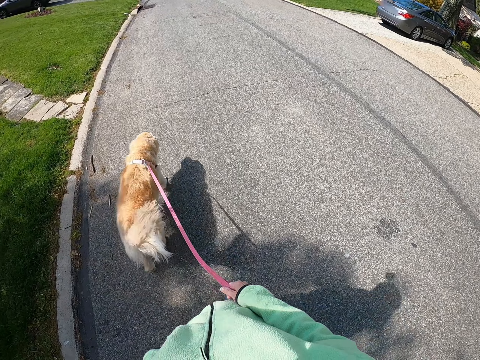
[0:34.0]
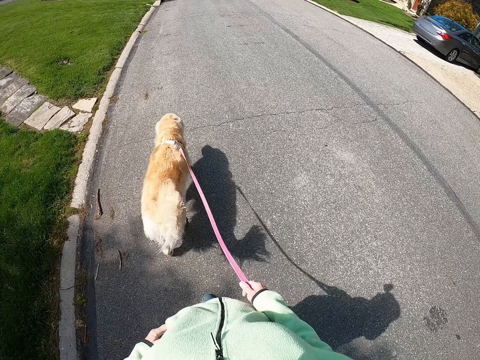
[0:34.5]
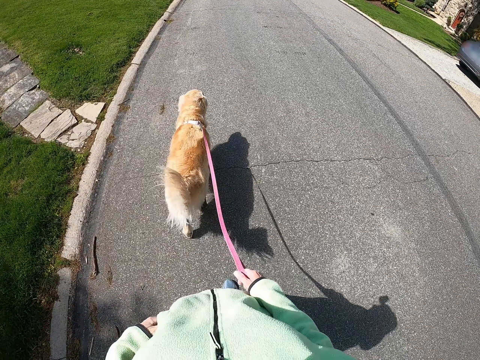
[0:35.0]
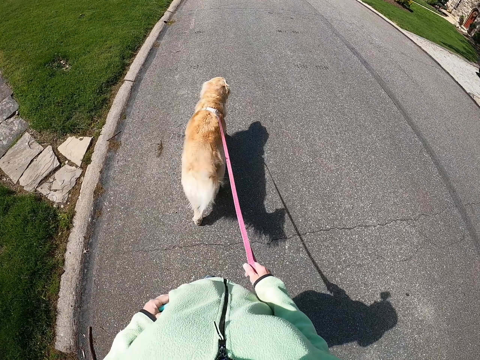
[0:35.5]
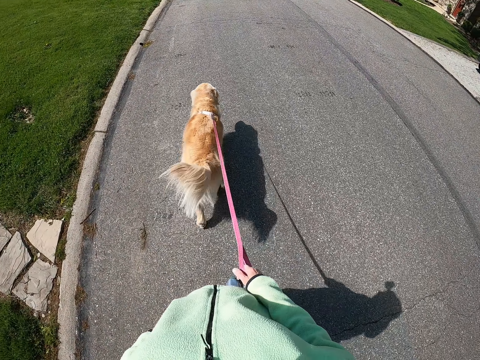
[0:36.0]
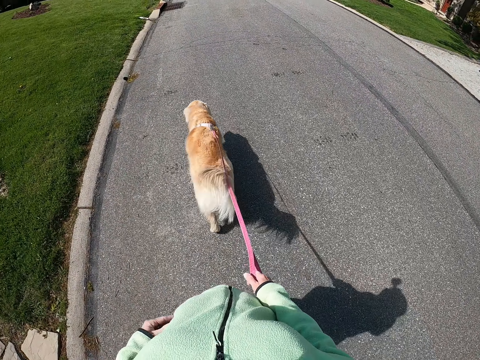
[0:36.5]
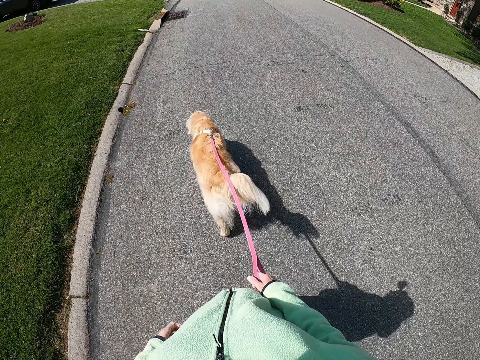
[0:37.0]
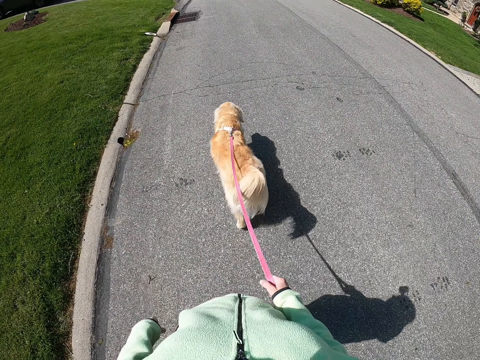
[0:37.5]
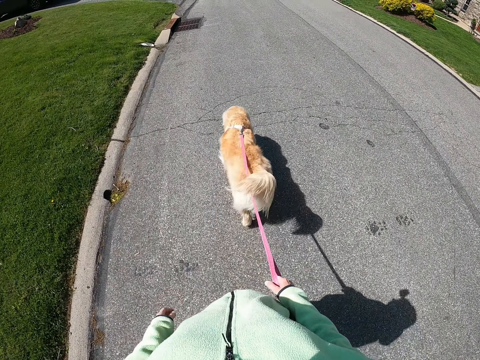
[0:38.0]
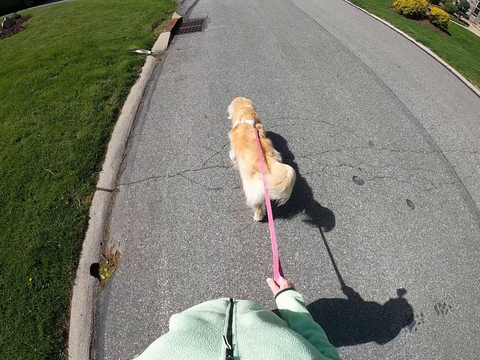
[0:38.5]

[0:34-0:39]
The camera wearer walks with the dog on the road.

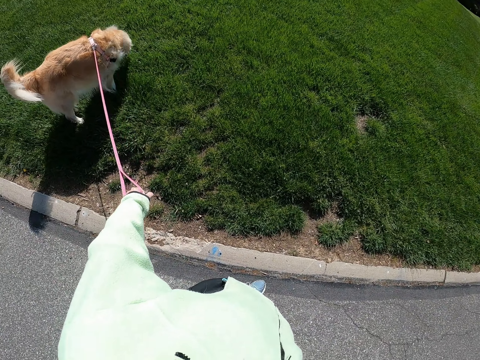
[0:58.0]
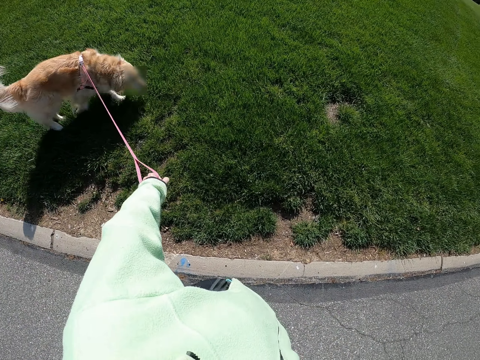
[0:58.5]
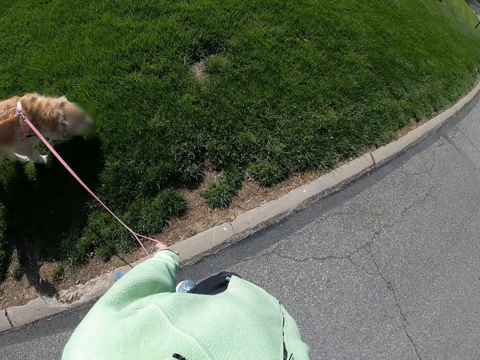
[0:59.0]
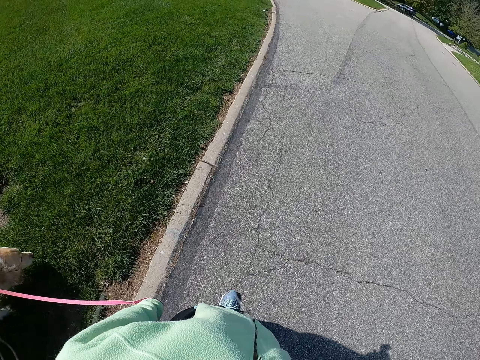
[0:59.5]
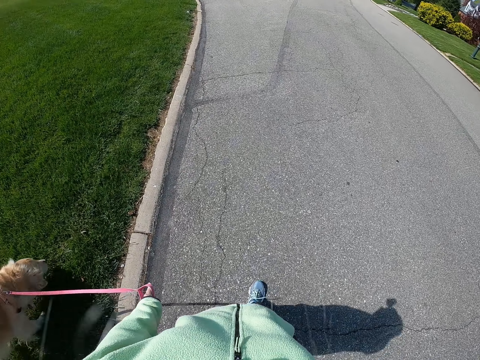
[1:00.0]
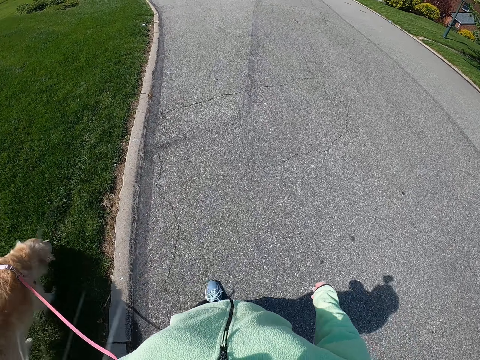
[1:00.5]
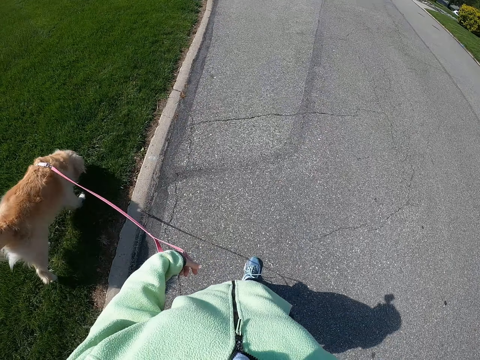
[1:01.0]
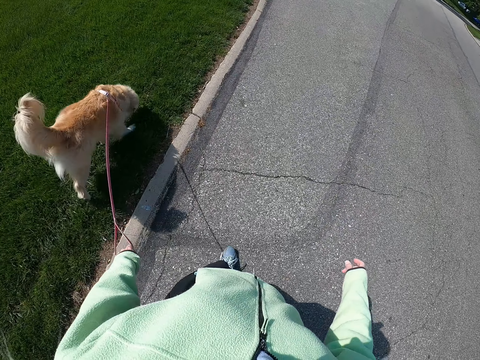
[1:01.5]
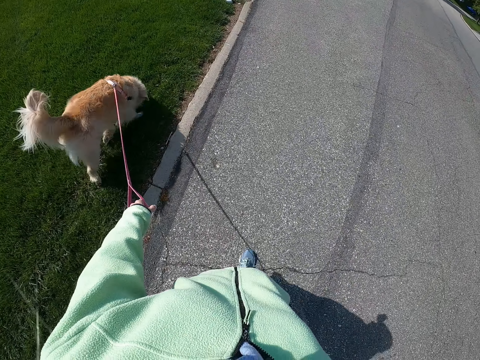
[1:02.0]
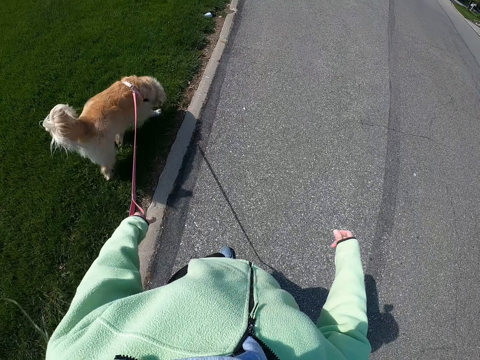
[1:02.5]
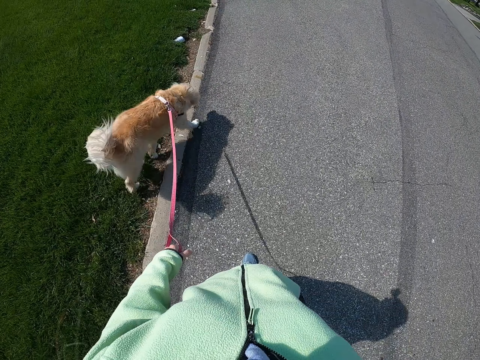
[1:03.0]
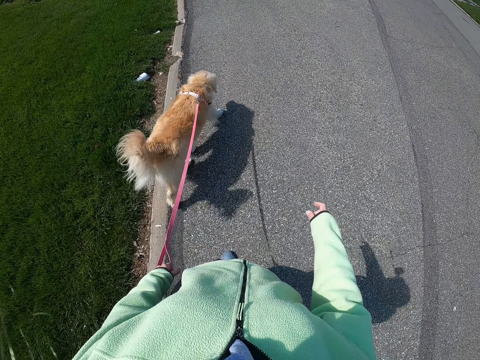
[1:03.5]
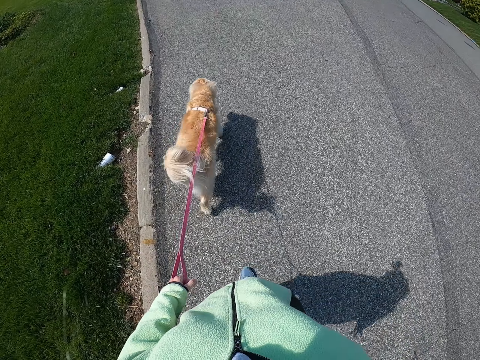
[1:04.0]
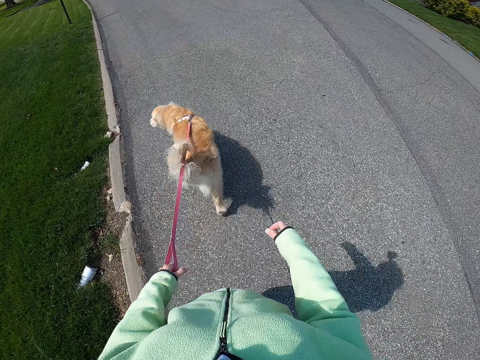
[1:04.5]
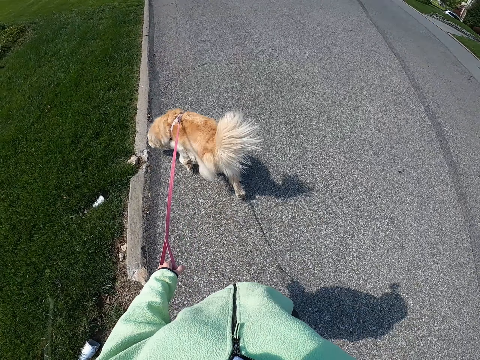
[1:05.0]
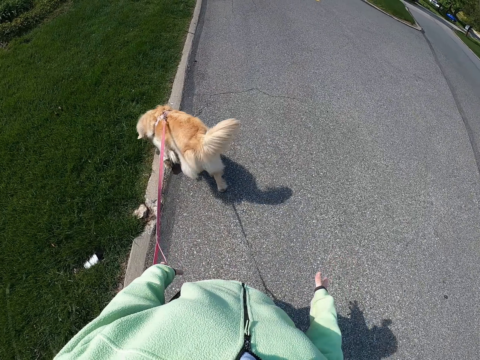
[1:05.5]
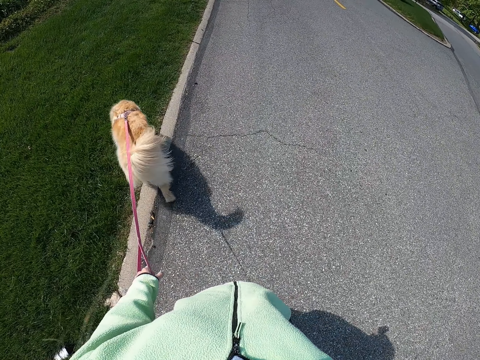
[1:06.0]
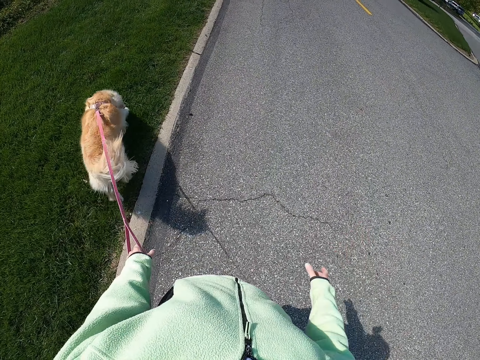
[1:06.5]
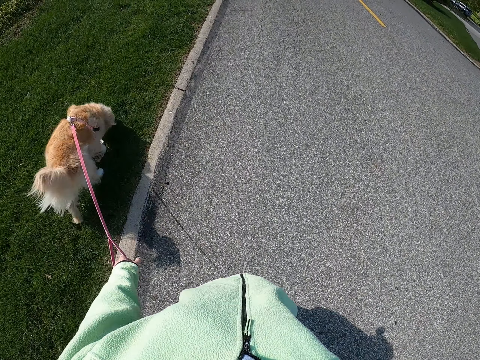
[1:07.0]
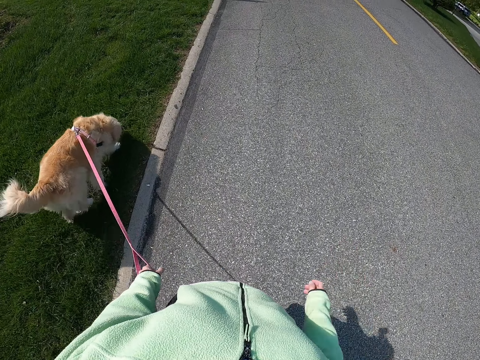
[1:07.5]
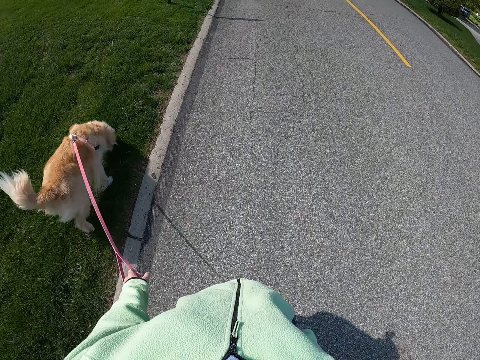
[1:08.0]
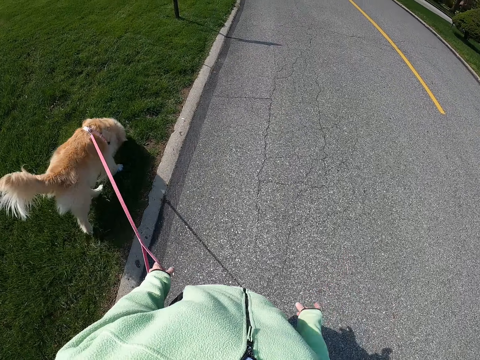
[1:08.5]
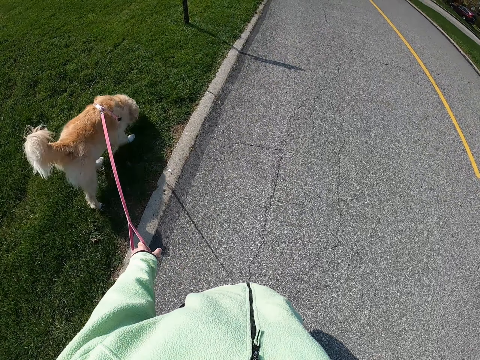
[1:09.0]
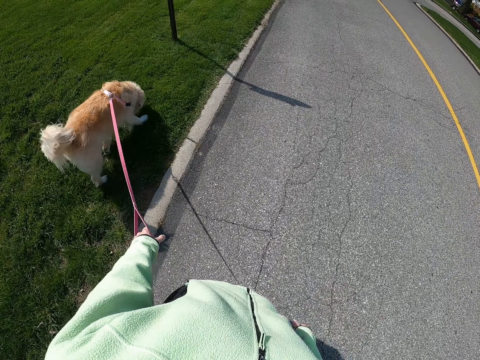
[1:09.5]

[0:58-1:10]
The camera wearer pulls the rope of a dog. They walk with the dog on the road.

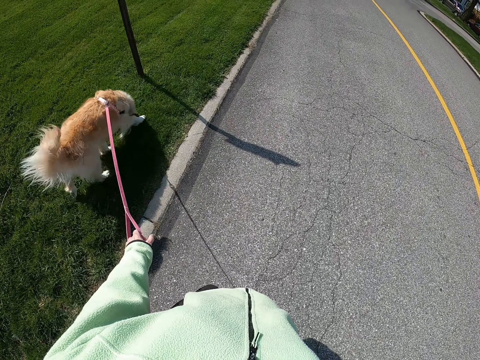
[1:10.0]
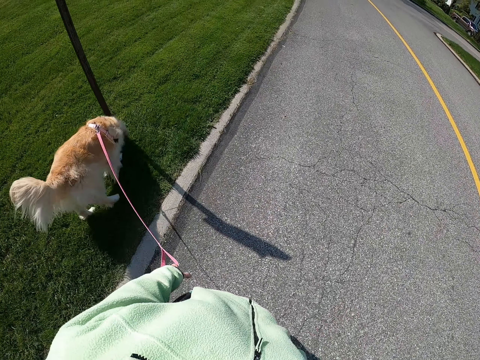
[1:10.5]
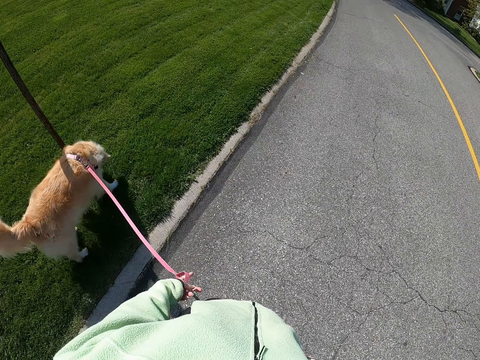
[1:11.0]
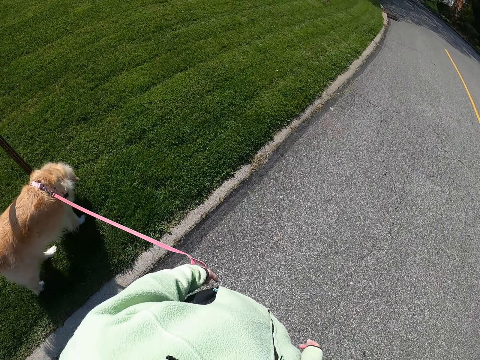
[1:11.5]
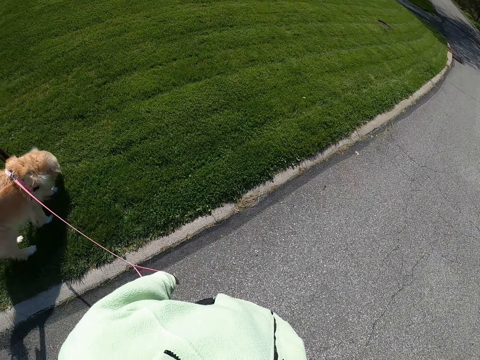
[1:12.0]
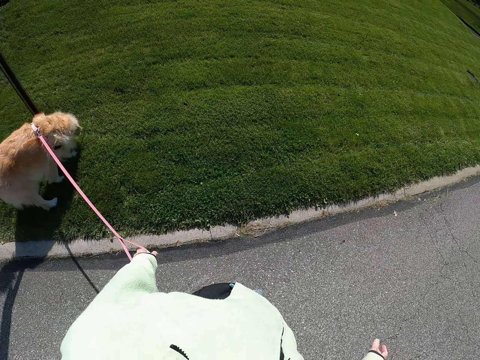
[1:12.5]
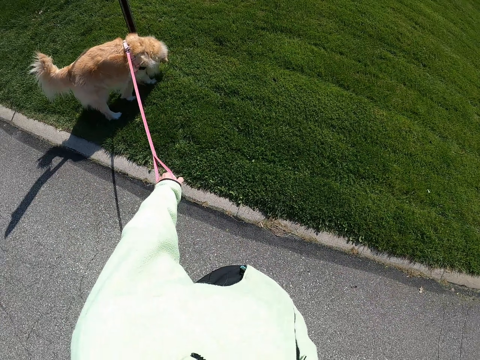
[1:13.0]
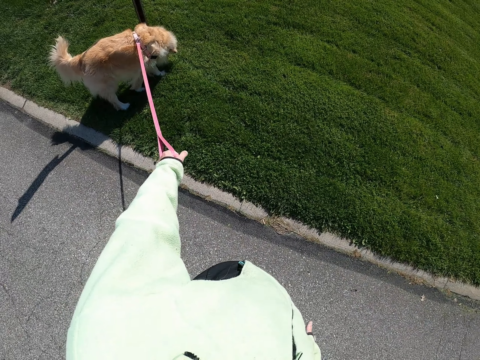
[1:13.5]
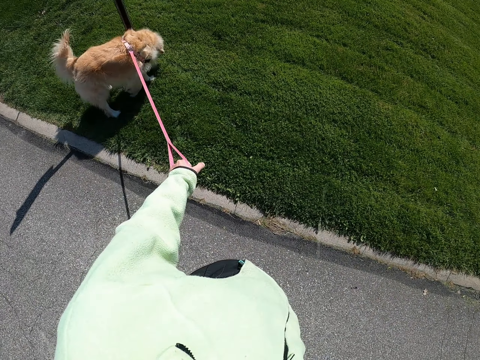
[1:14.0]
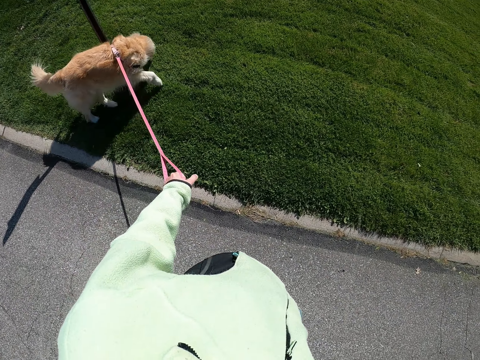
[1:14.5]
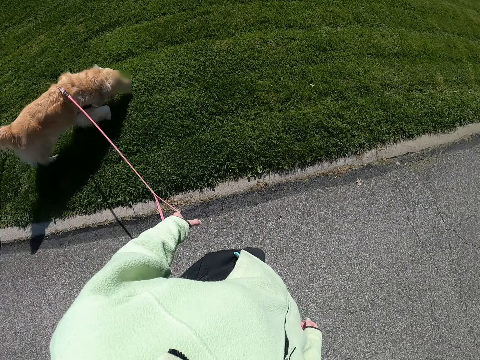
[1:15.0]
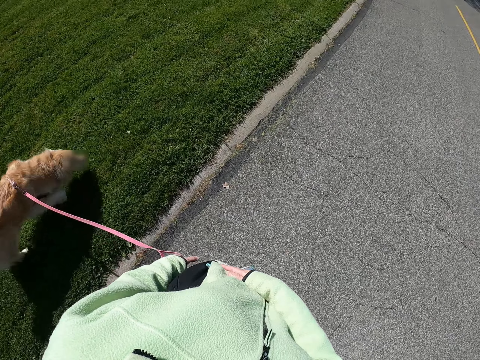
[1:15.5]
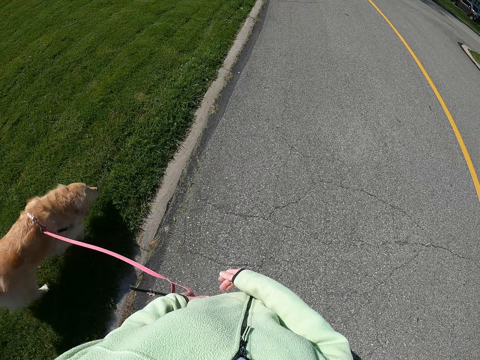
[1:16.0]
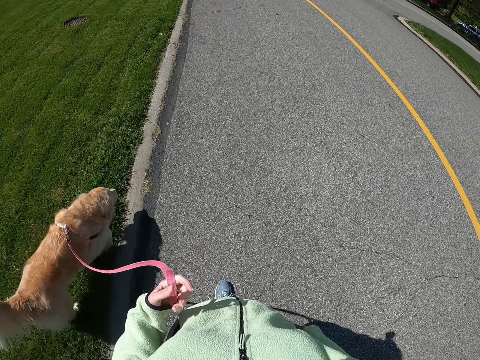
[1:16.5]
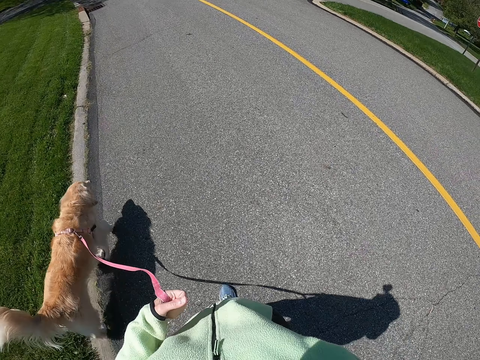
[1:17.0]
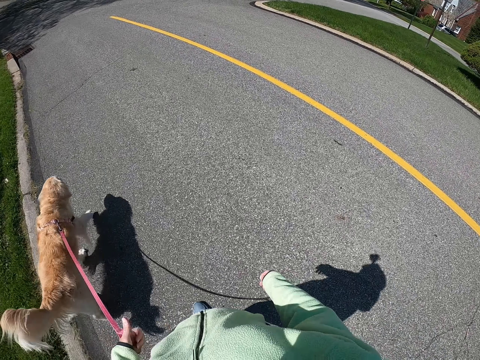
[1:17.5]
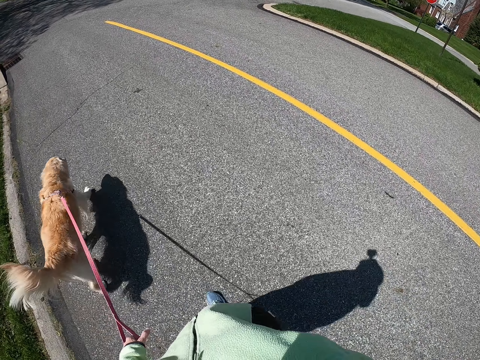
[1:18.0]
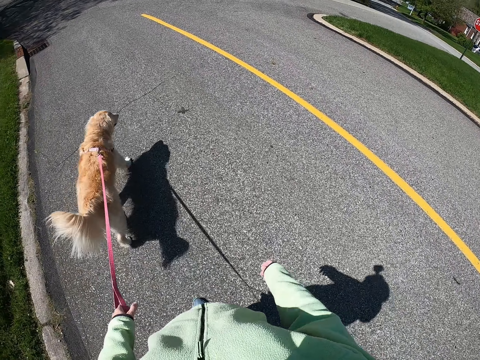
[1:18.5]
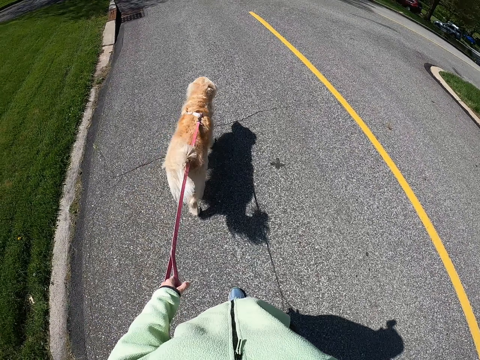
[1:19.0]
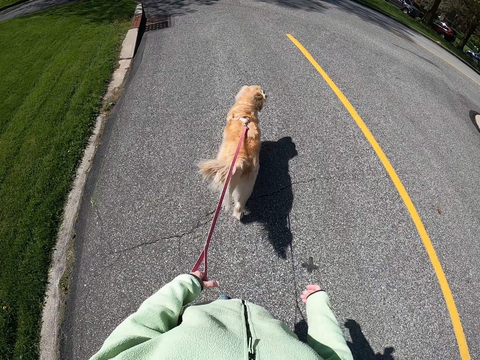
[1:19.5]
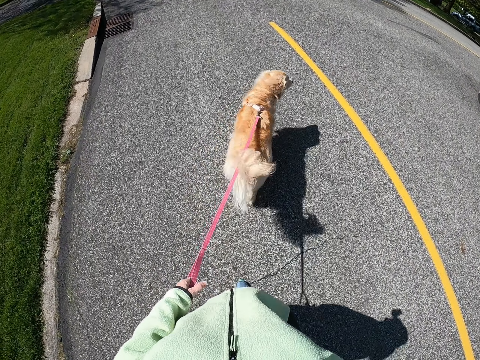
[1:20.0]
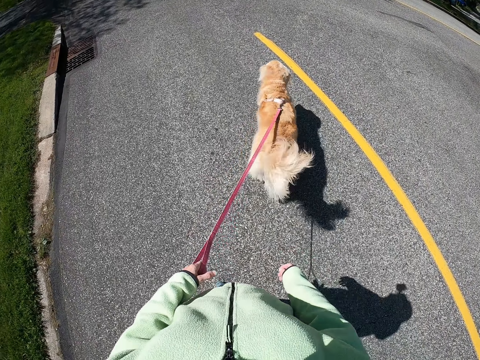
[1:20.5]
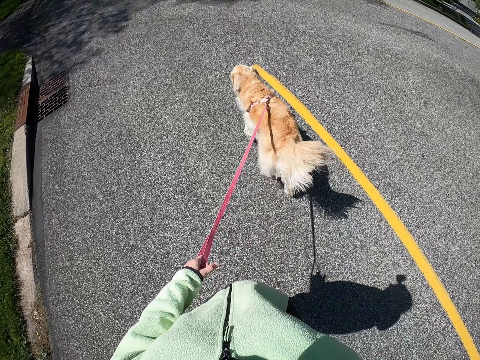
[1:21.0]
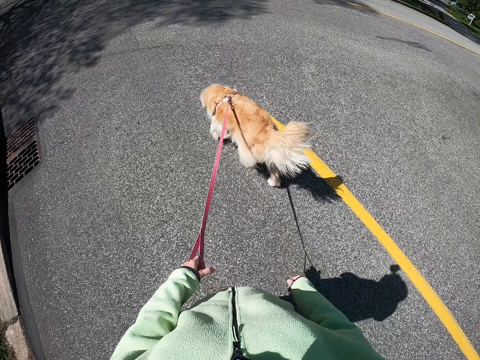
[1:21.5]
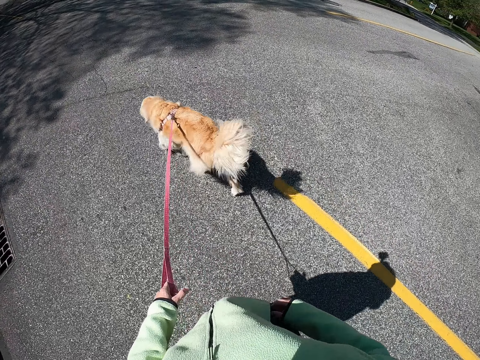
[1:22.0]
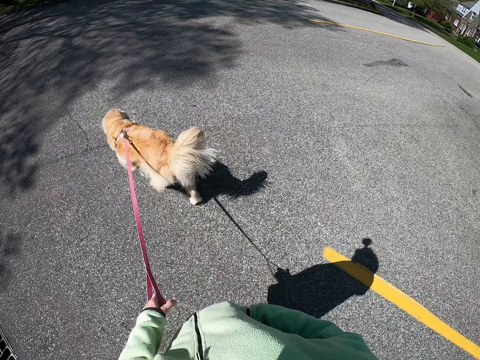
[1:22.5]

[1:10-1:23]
The camera wearer pulls the rope of a dog. They walk with the dog on the road.
